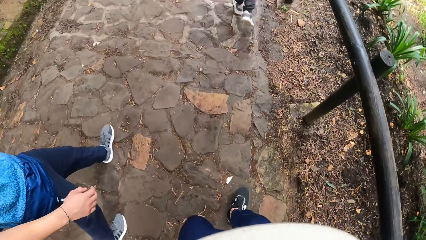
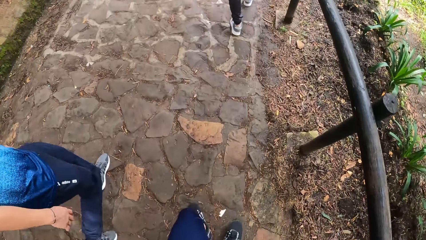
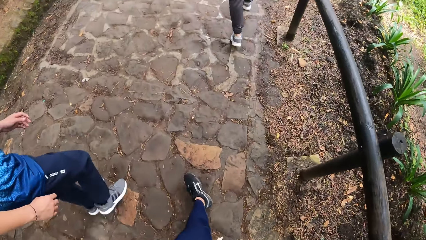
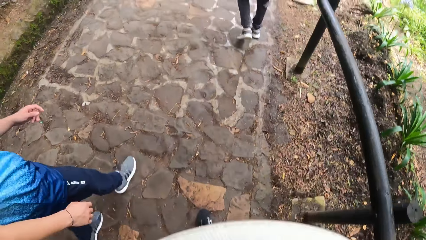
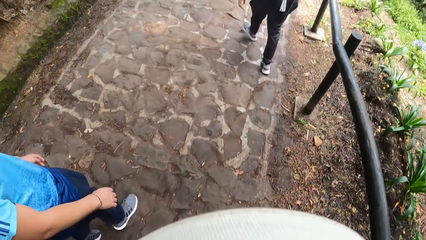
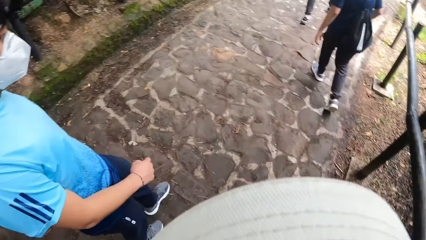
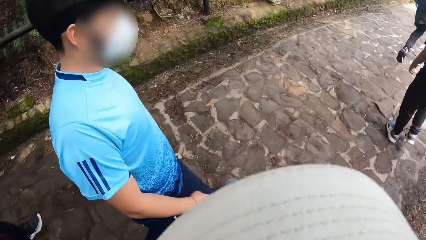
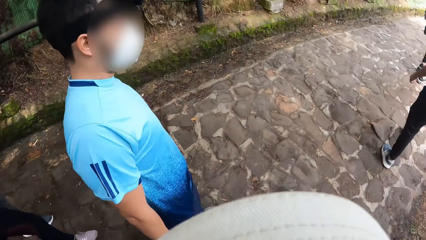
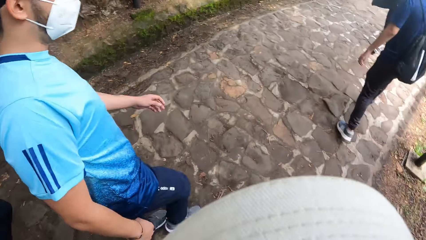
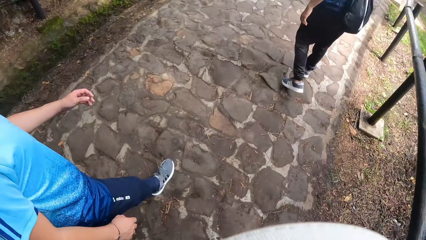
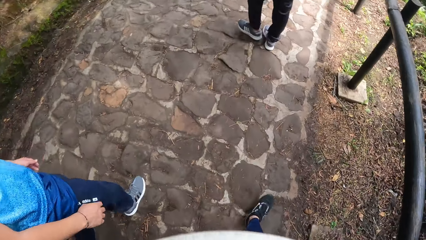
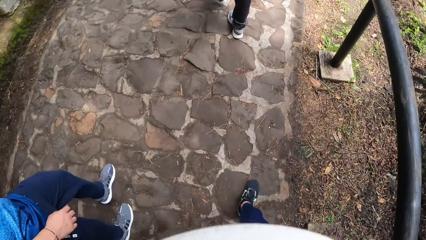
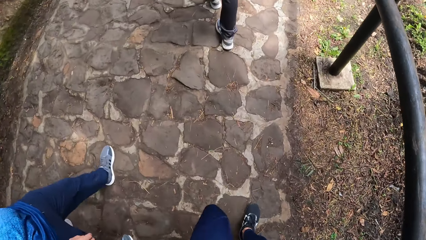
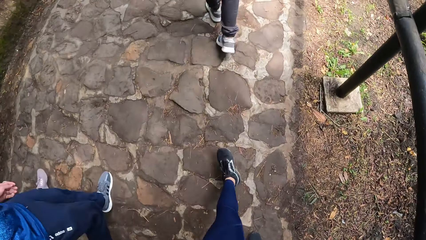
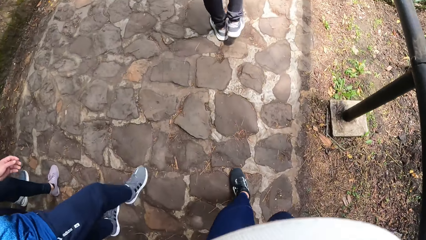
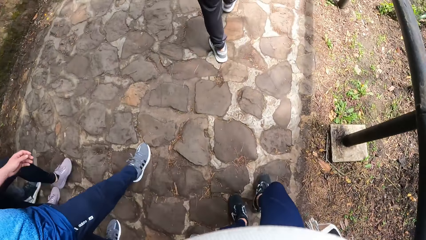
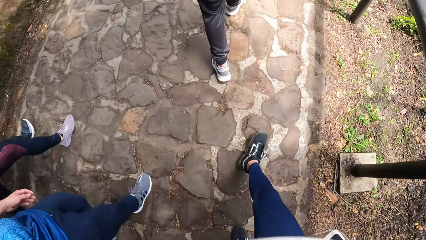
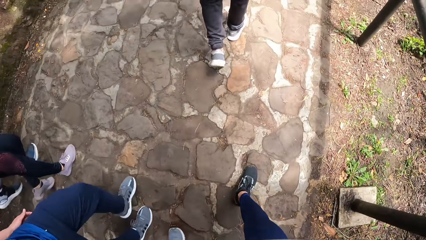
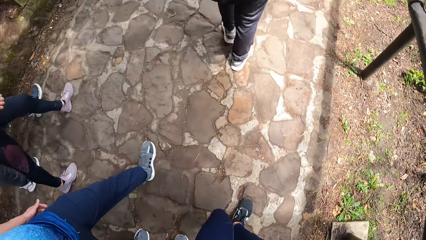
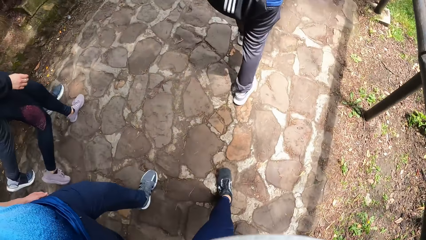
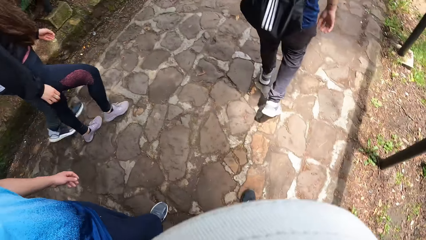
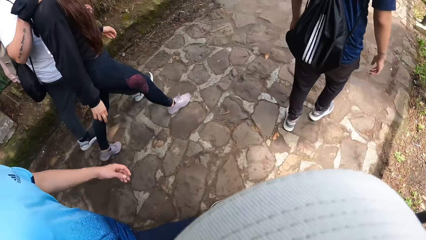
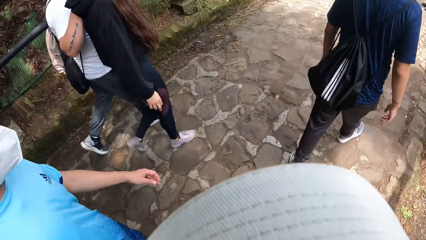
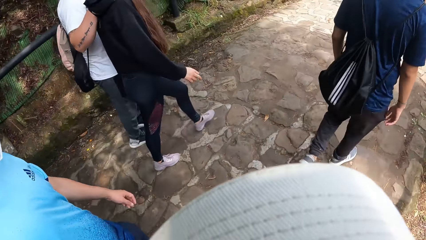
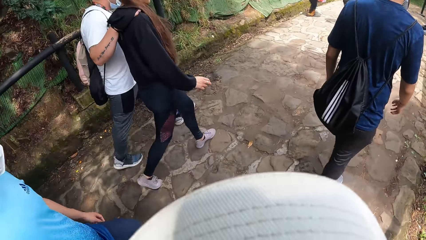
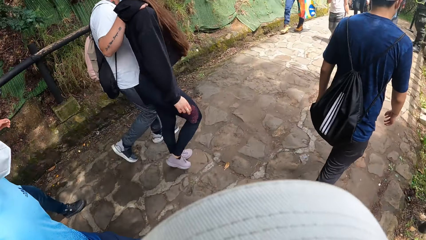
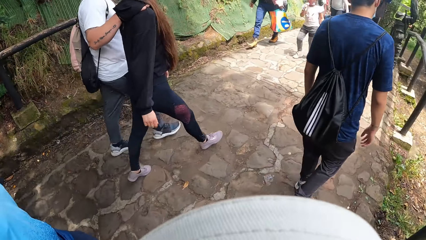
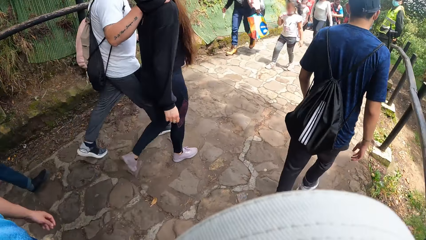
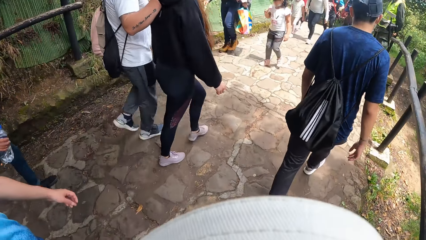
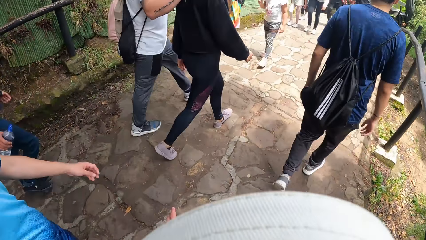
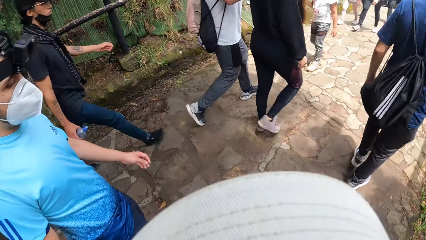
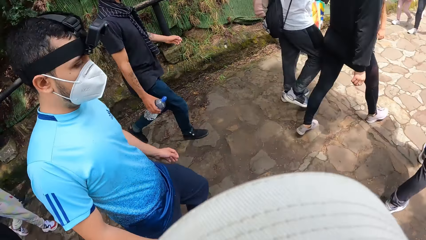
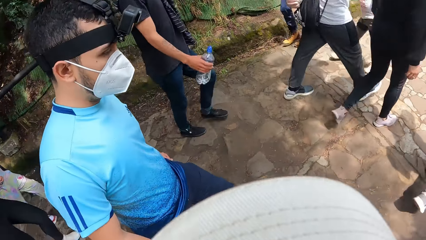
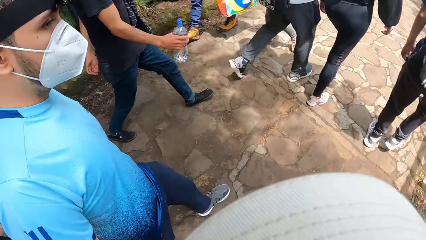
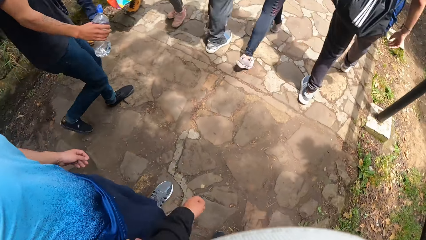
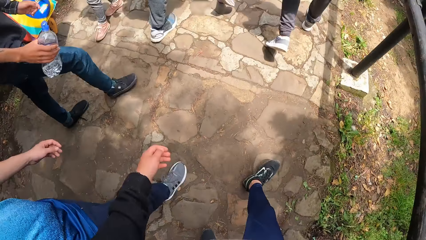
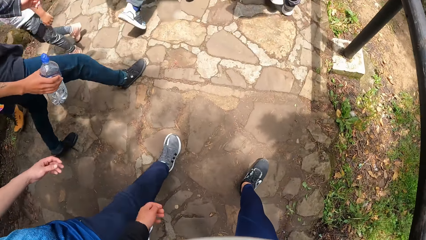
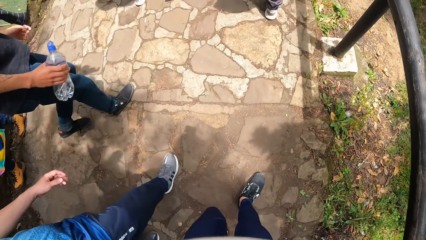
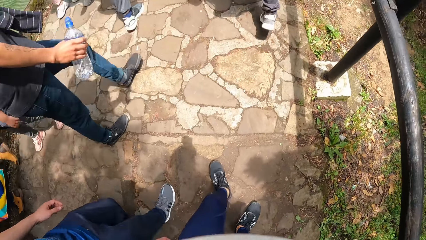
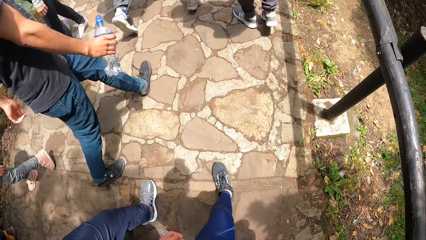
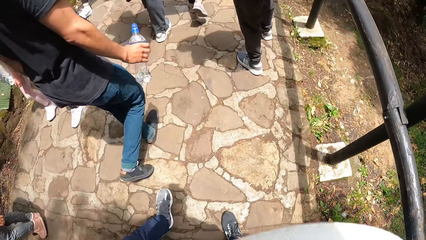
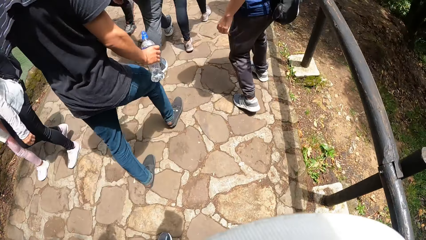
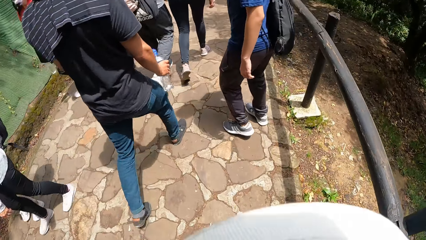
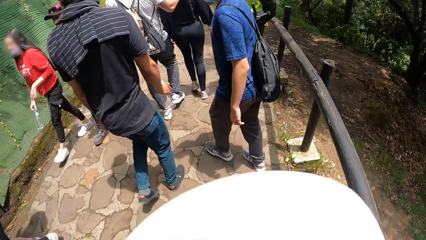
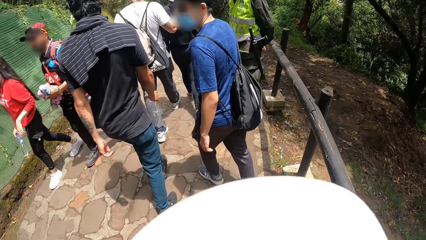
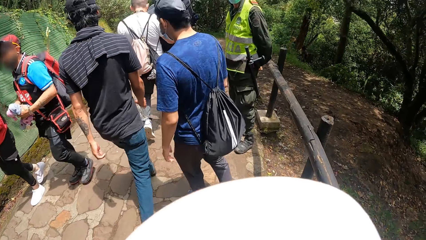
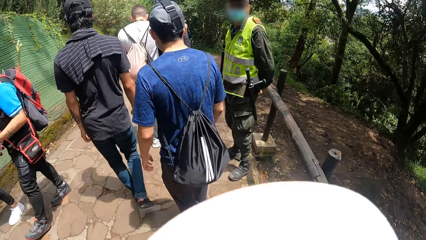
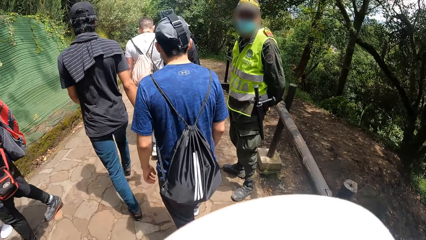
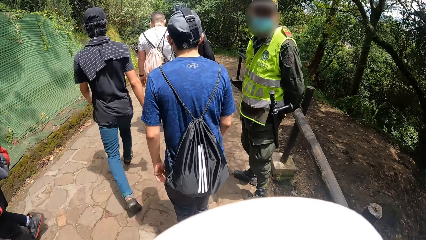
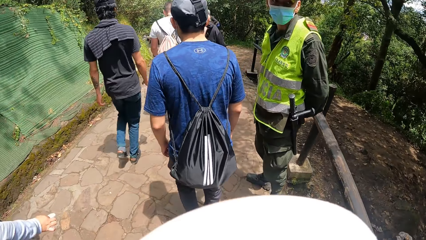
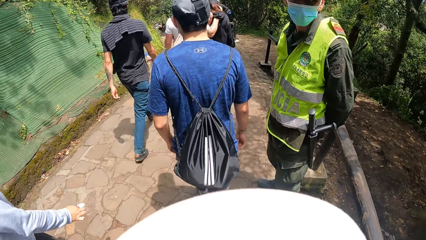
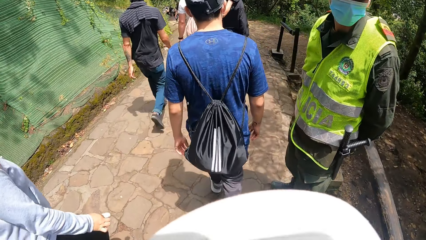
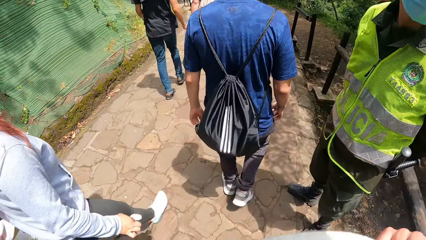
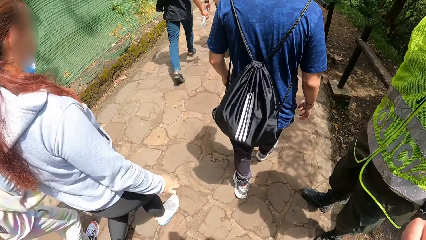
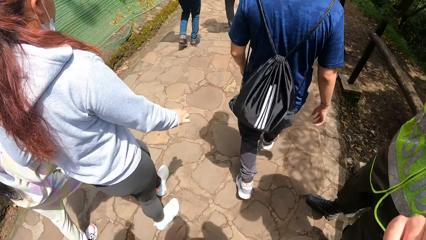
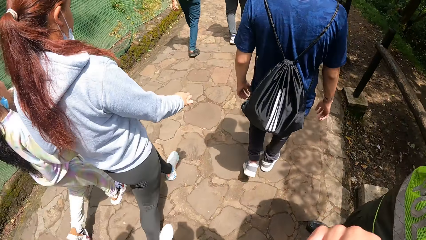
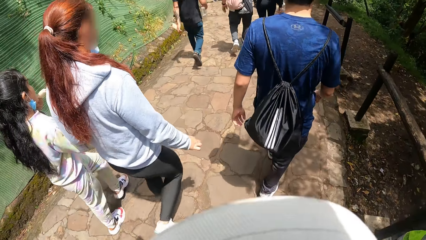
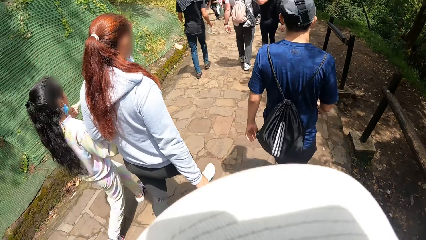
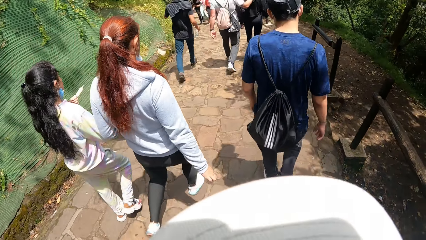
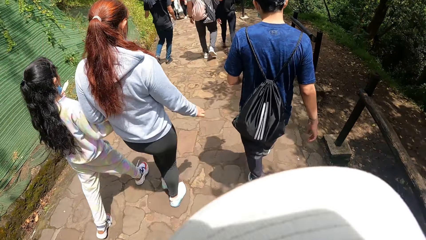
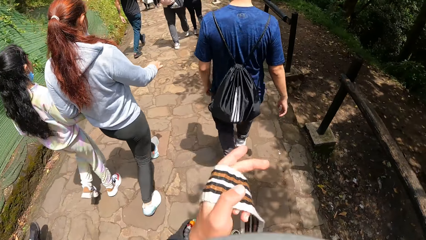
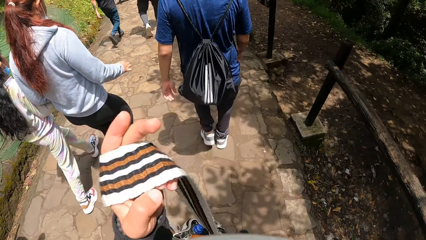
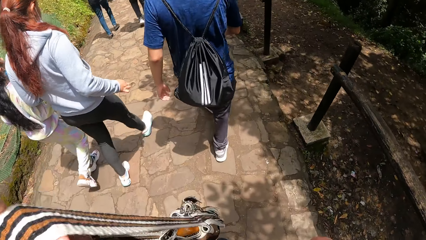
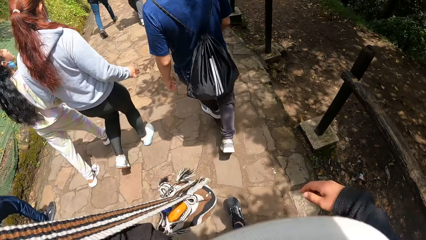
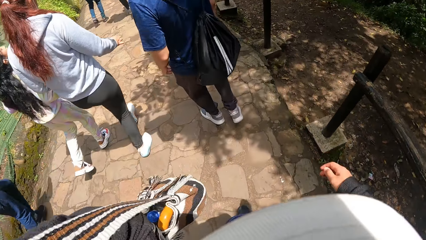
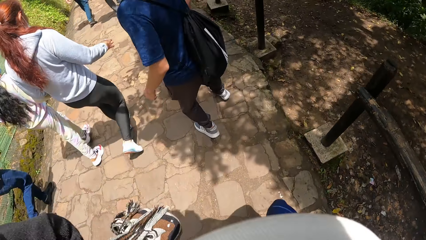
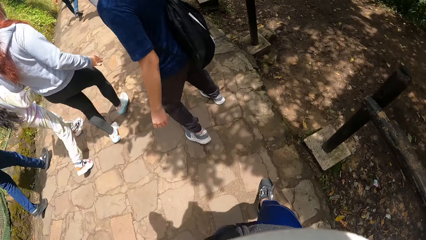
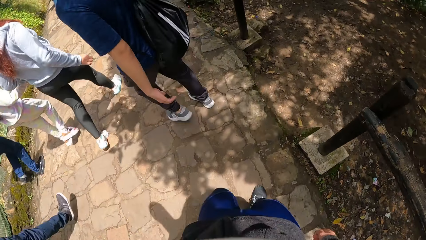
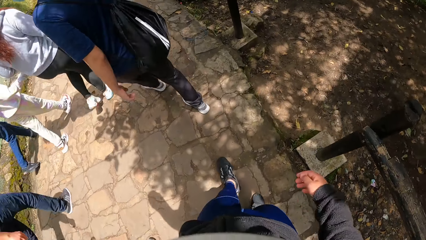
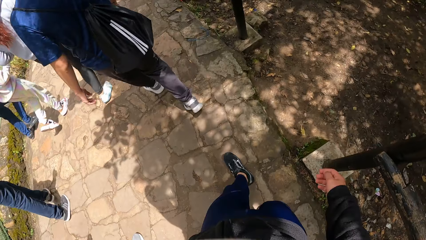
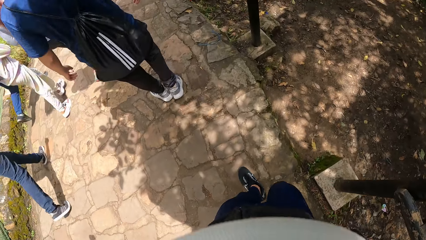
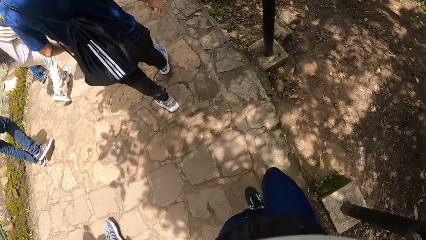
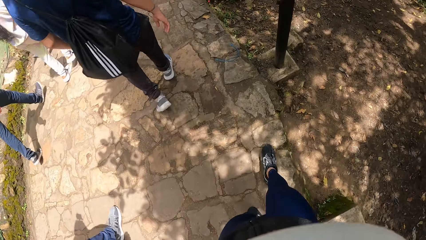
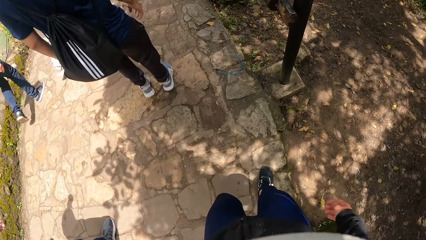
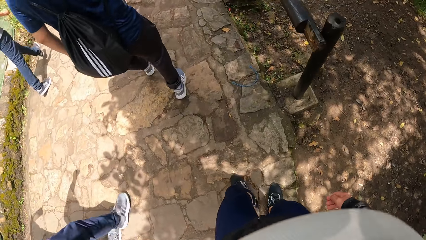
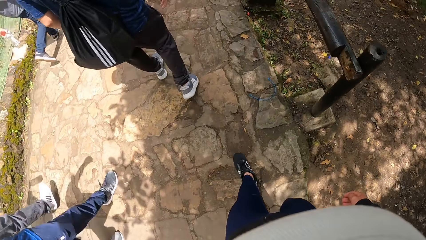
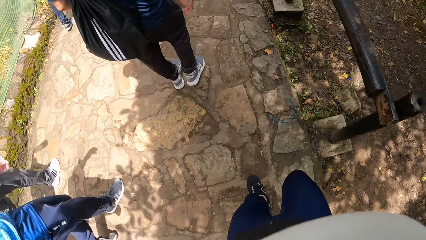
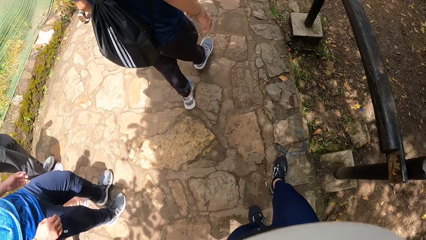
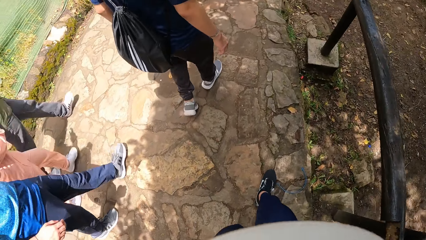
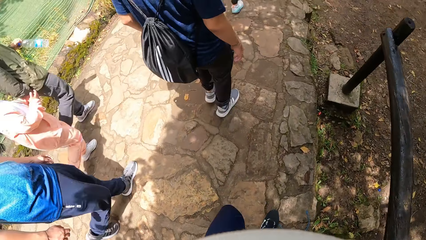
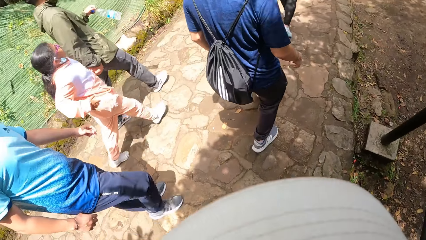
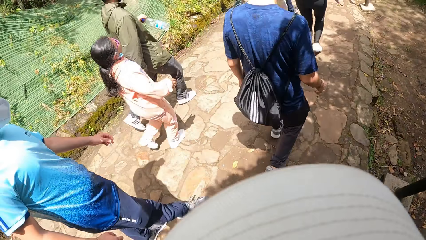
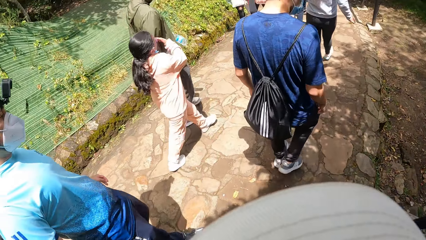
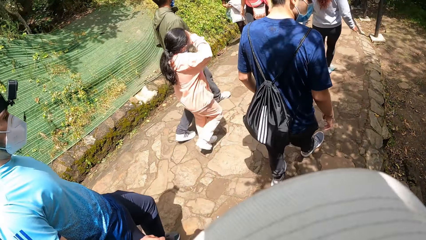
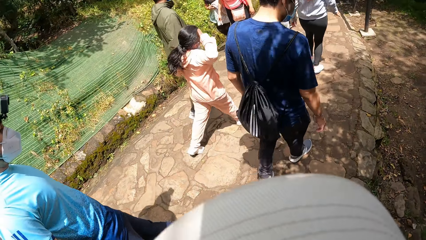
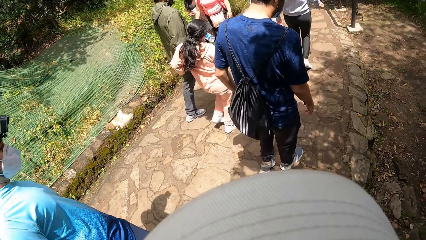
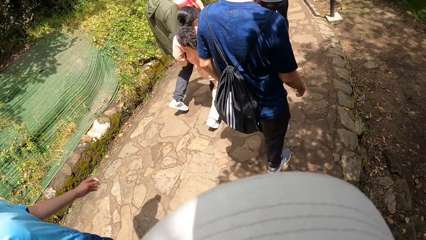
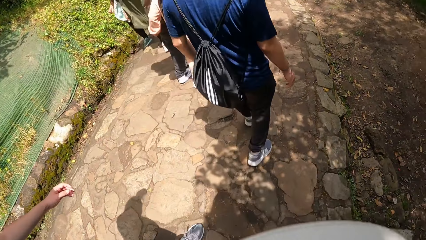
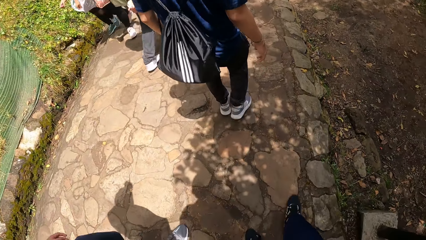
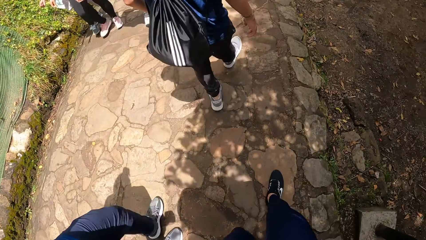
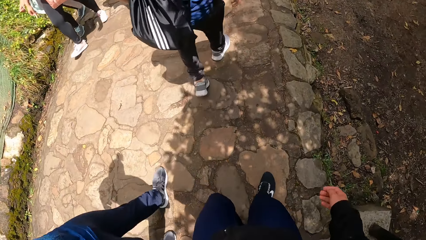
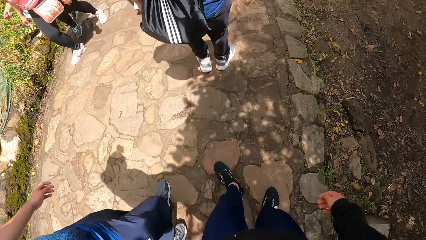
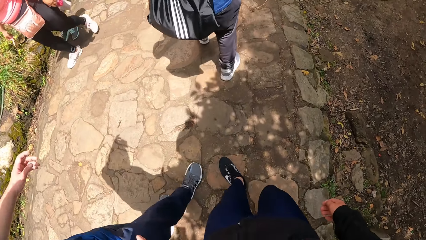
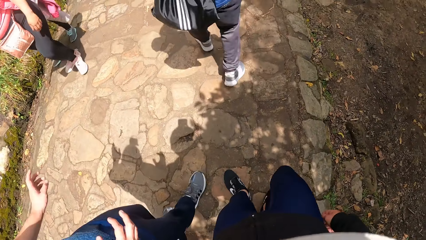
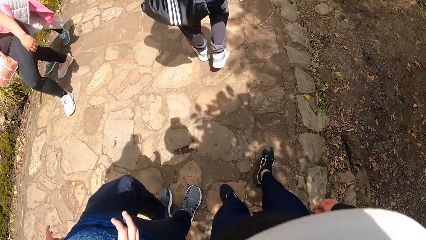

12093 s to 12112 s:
The camera wearer walks on the pavement. They look around. They walk on the pavement.
